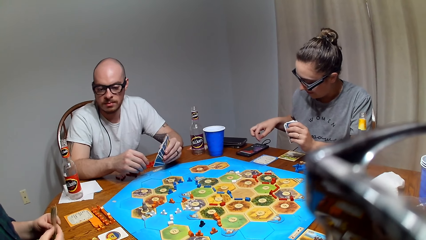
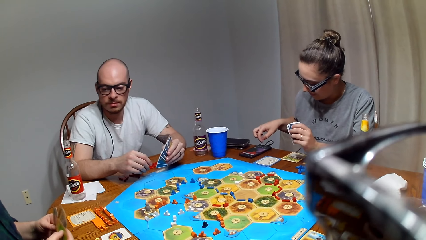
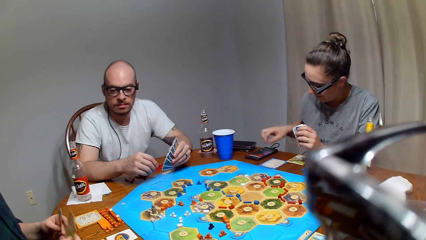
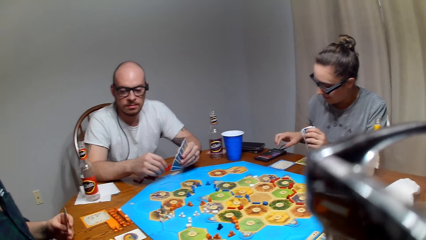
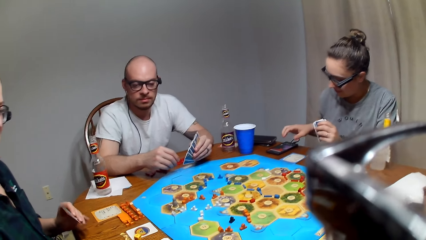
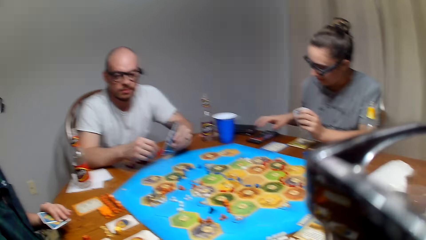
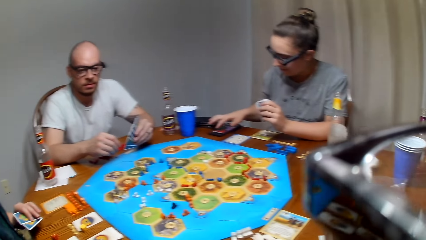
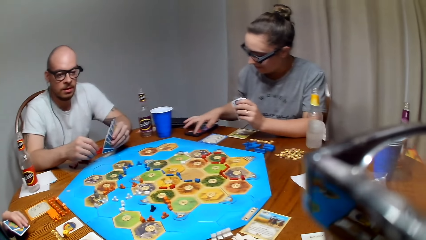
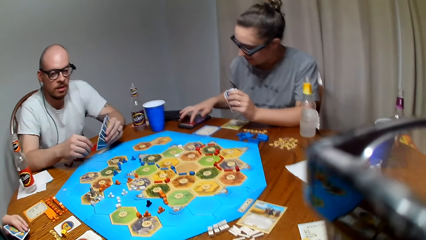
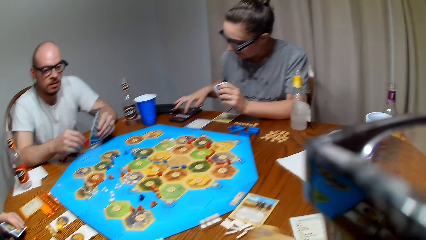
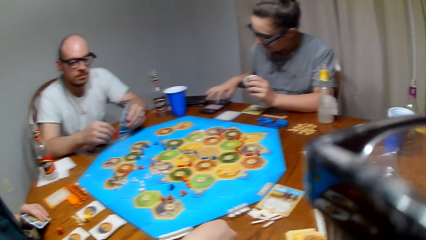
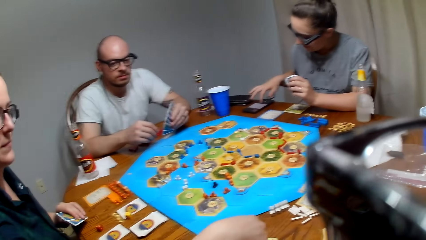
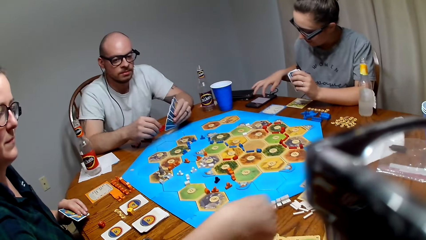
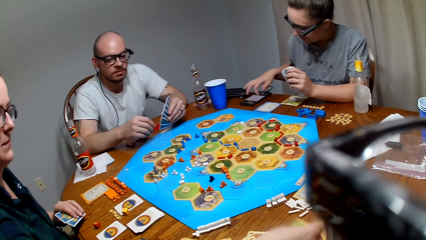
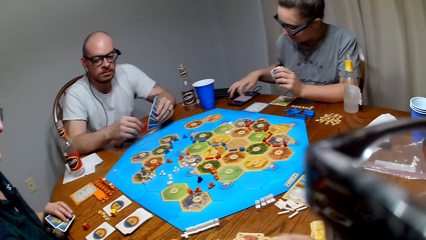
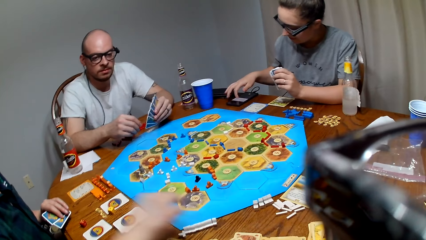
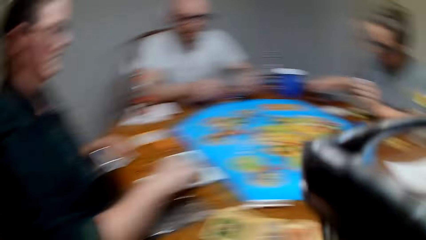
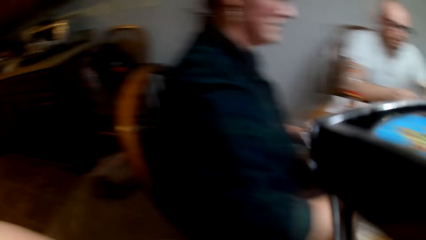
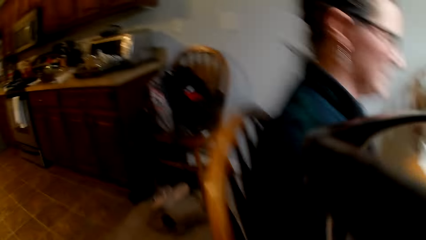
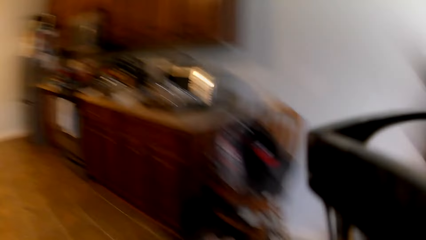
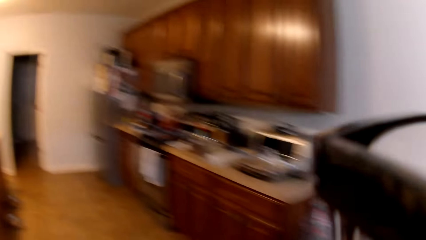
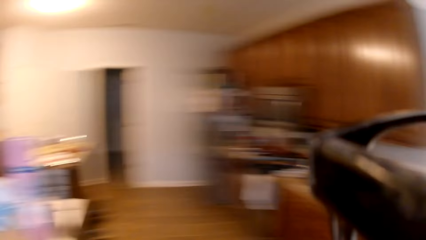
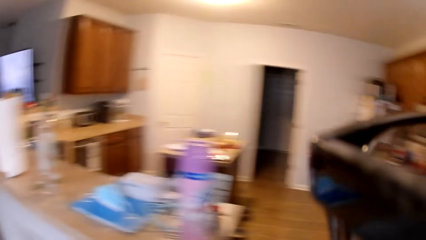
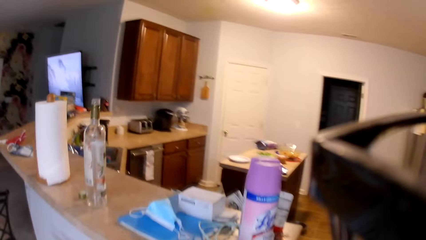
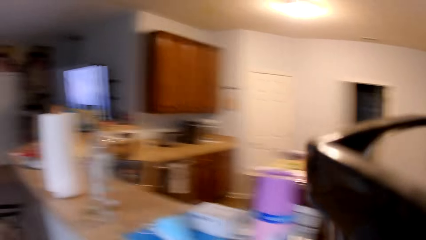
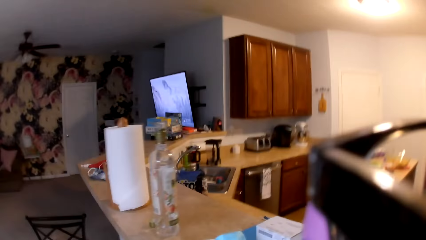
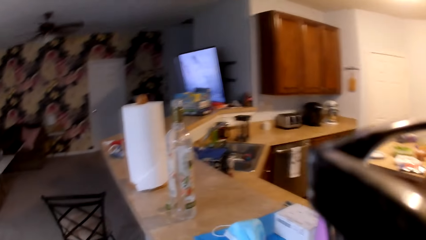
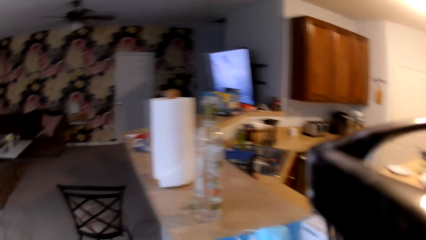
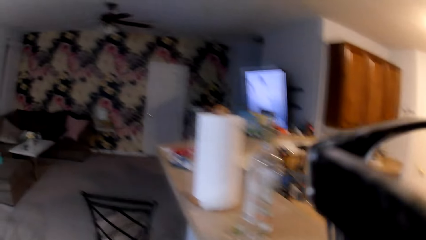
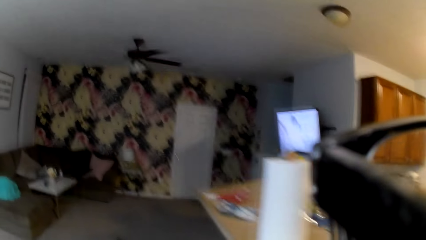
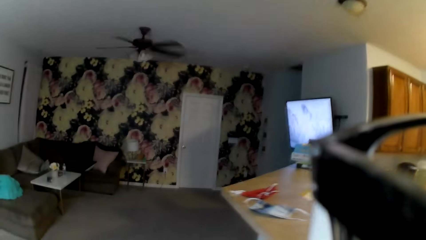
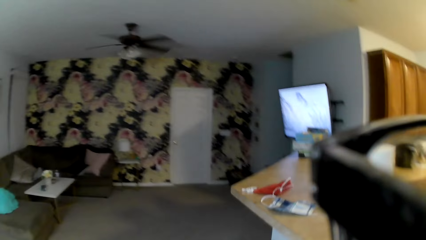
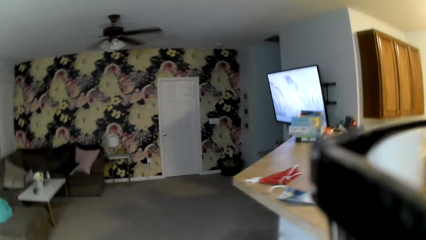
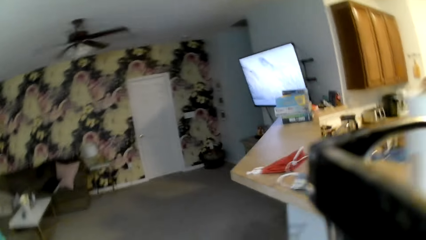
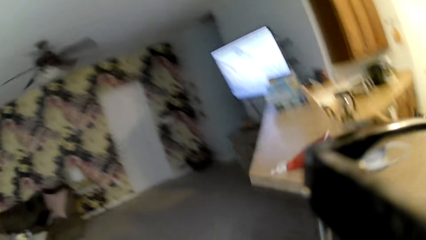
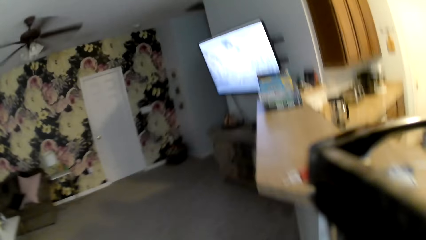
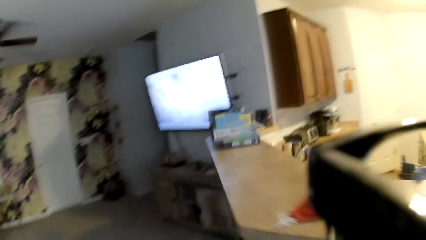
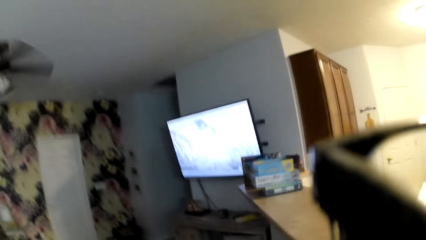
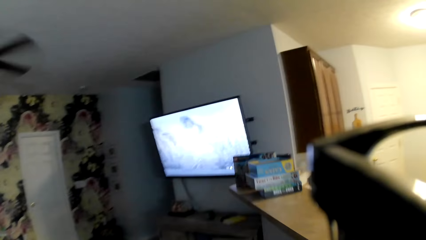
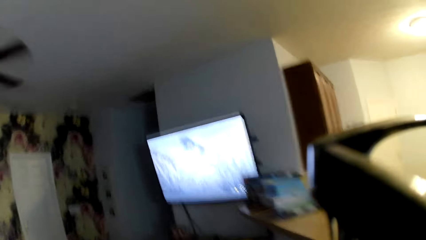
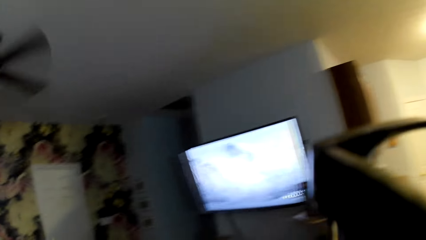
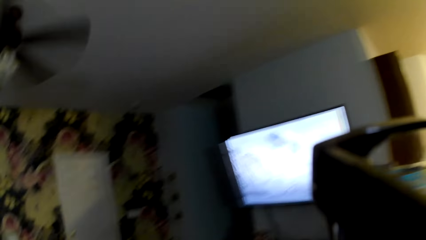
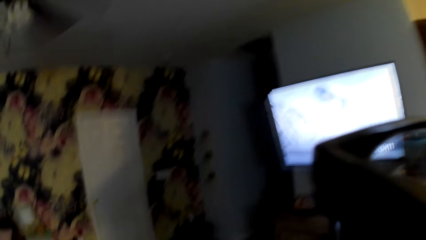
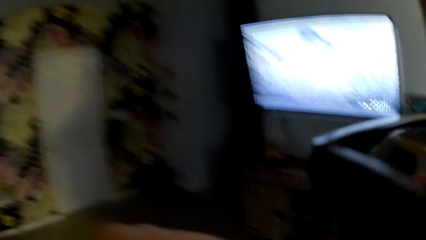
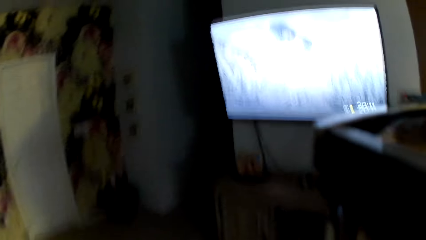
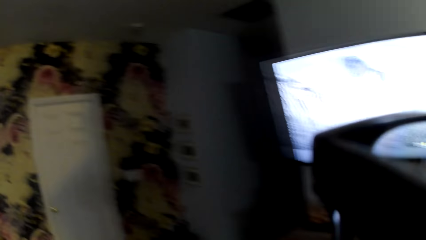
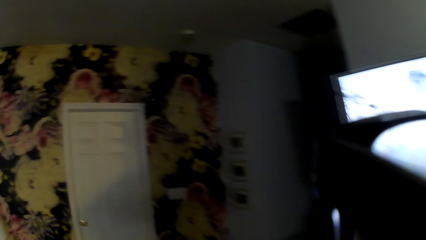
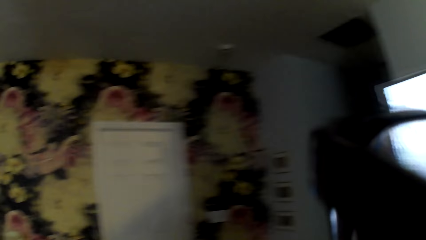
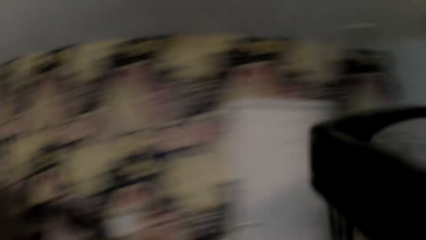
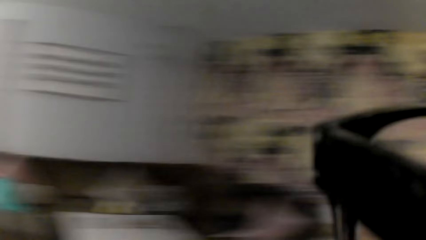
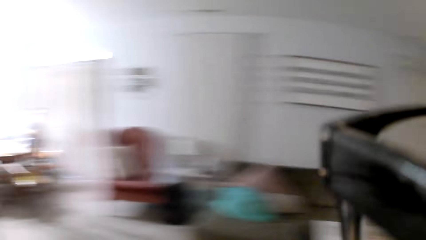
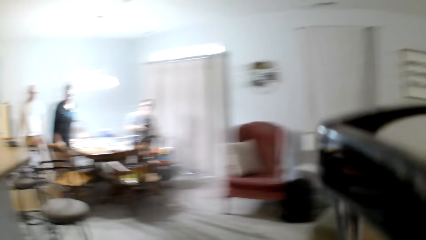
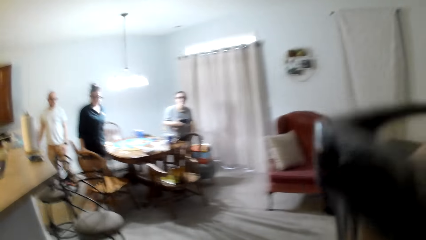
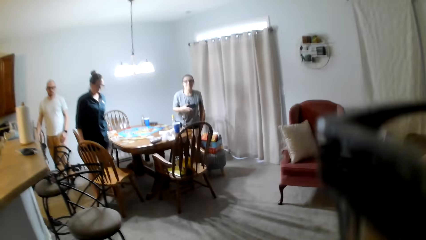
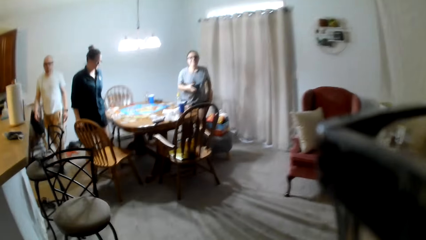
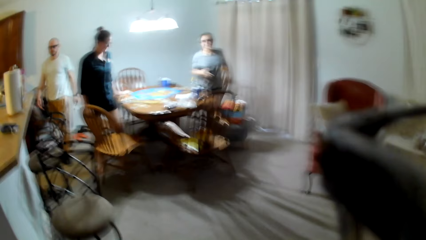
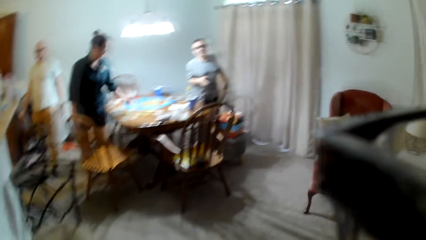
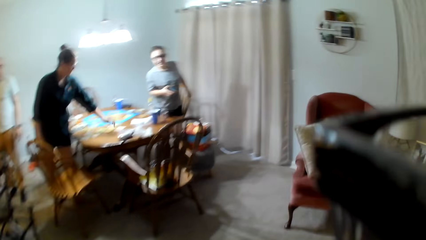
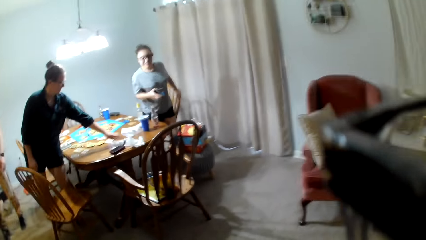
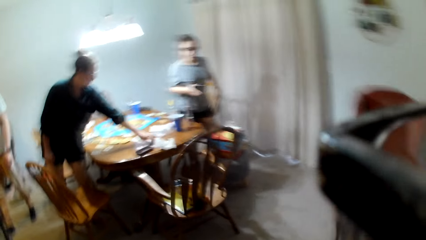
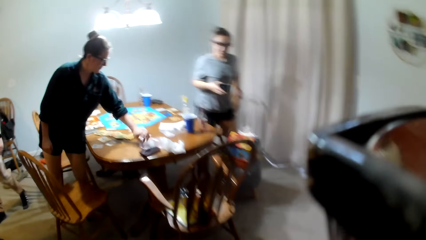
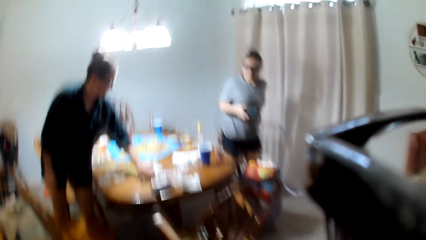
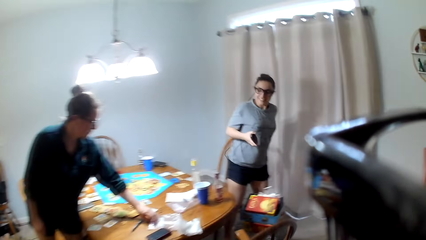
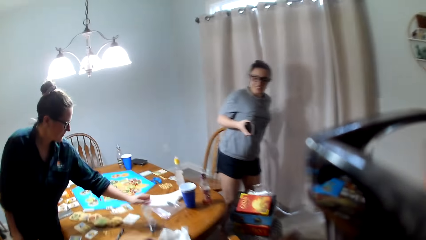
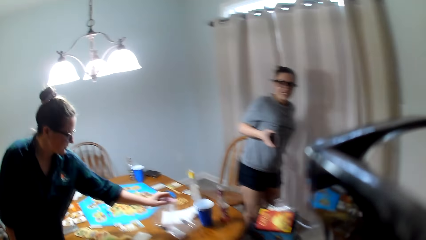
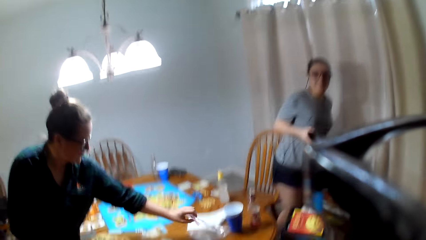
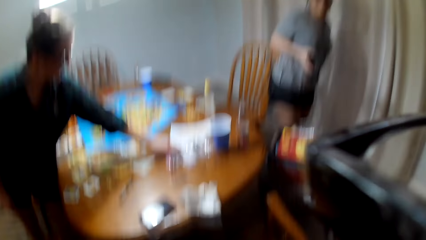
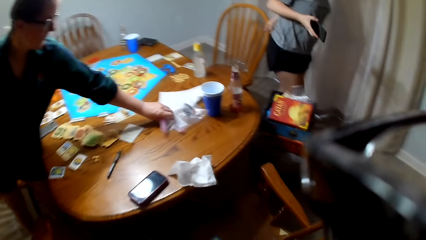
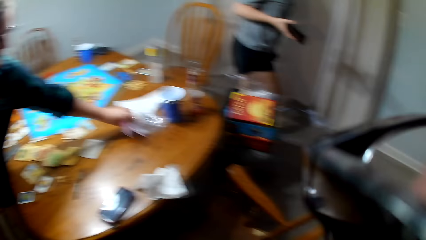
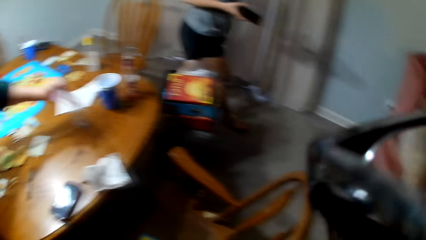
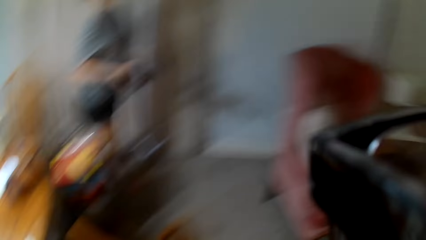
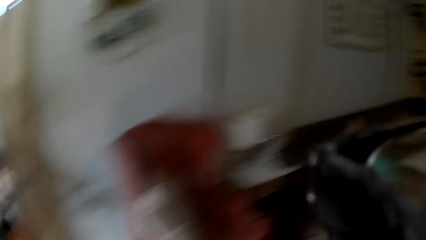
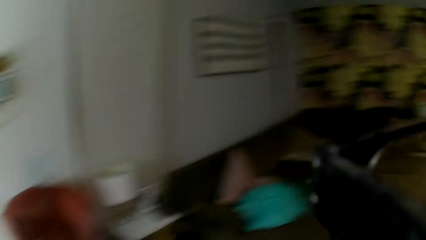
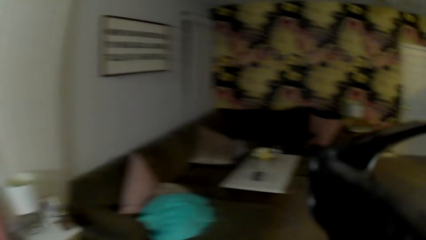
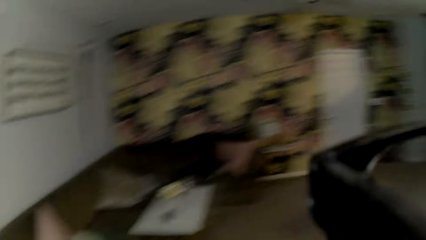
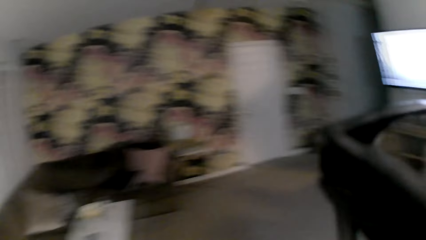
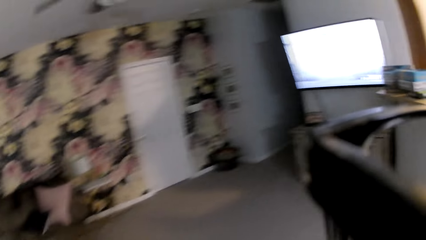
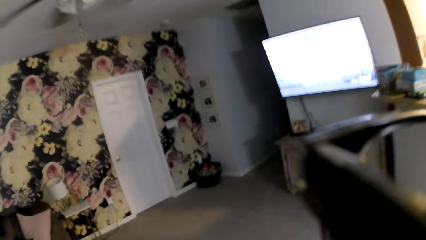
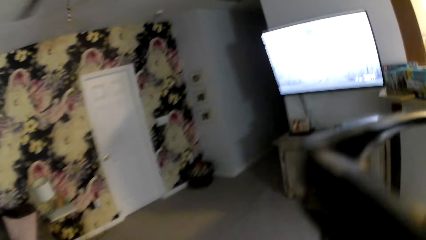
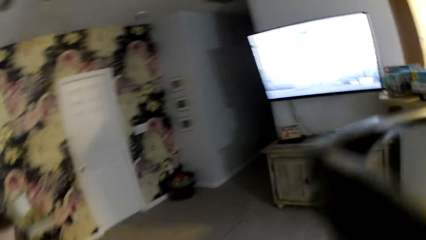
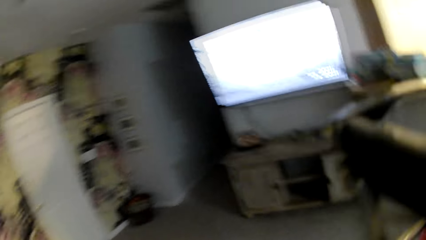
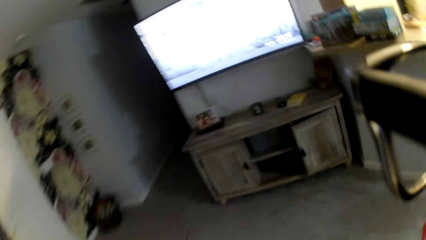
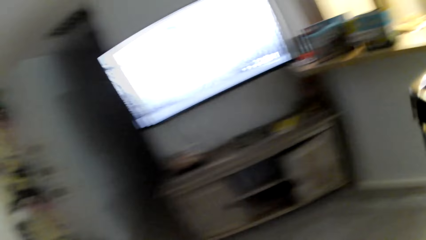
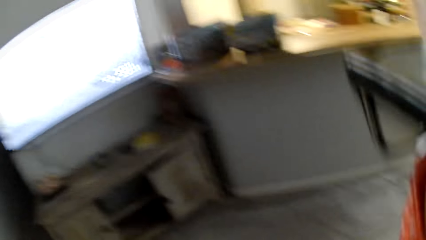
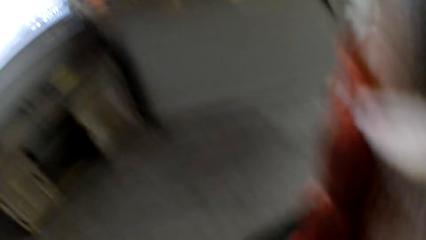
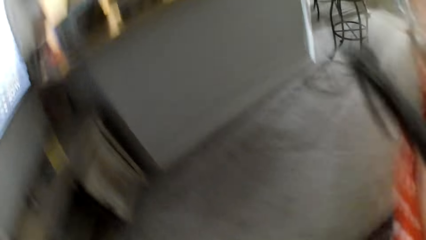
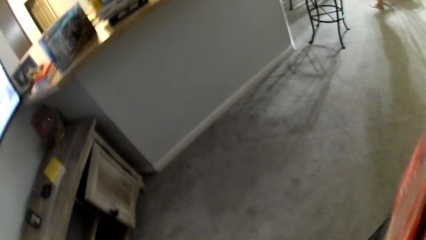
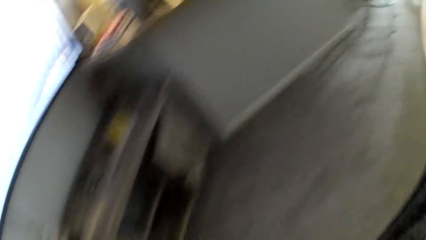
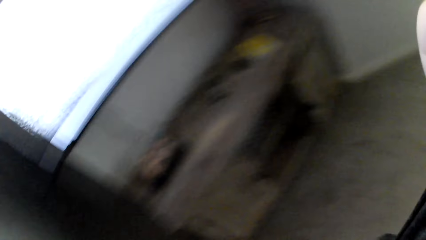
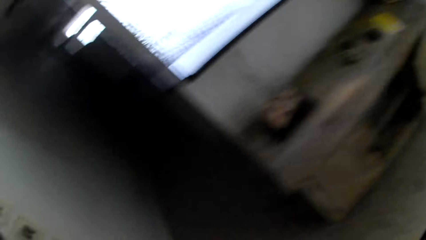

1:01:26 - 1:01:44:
A lady drops cards on the table. Another lady scrolls the mobile phone. The camera wearer stands up on the chair. They look around the room. They look at the first lady and the other lady. The first lady picks masks from the table. The camera wearer turns around the room.
